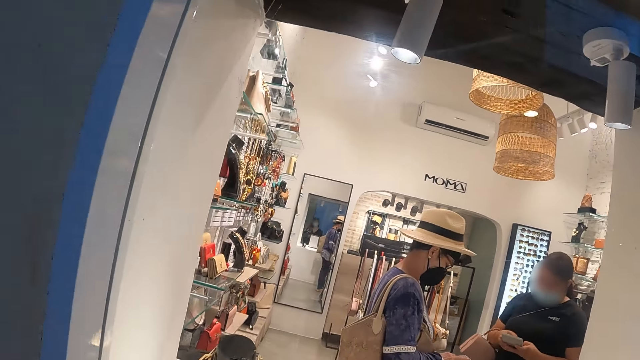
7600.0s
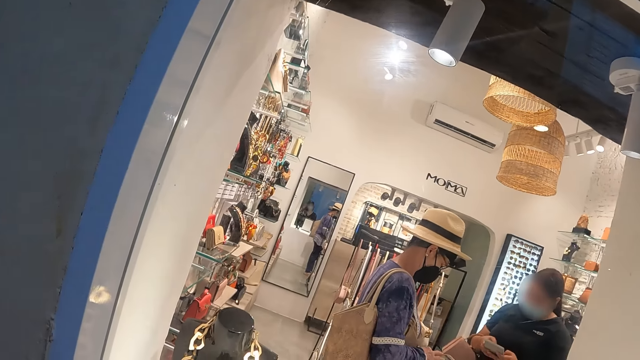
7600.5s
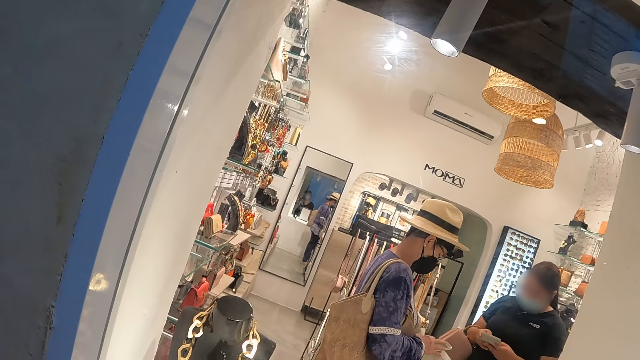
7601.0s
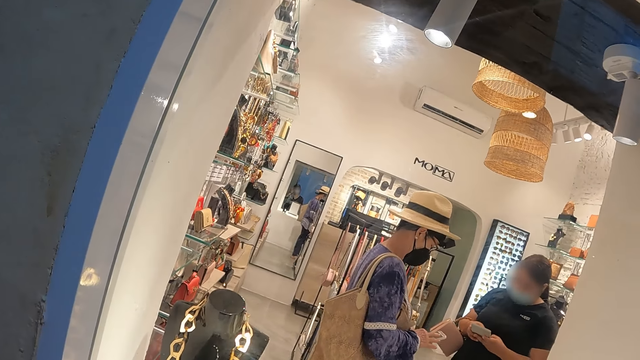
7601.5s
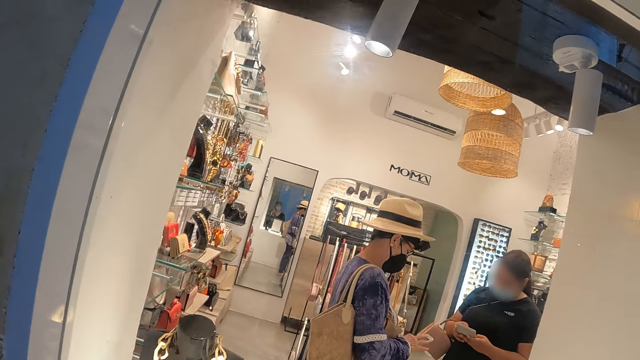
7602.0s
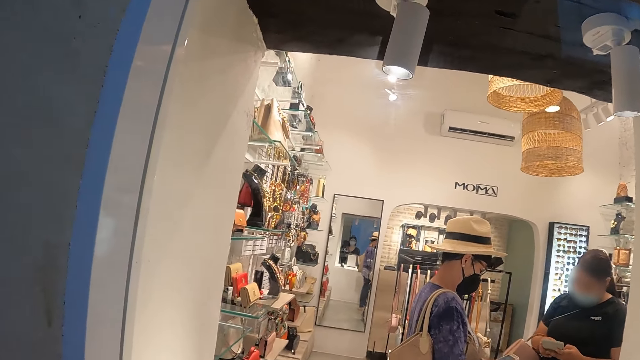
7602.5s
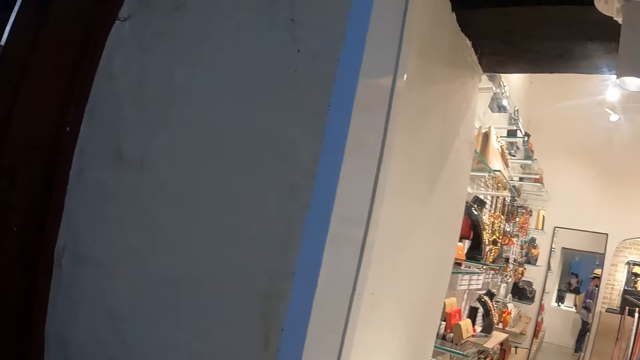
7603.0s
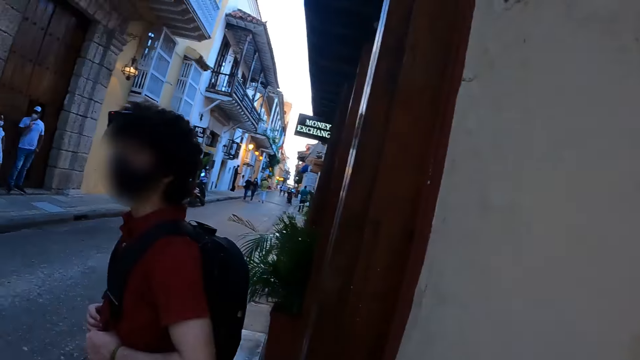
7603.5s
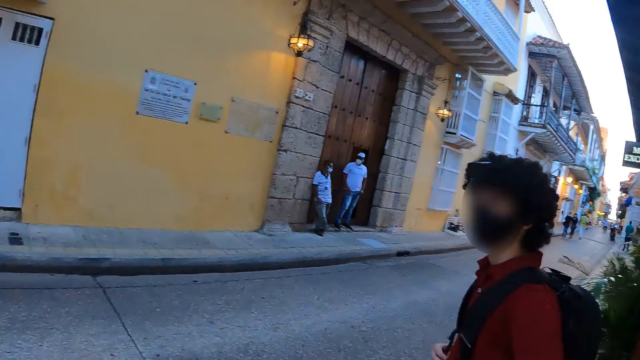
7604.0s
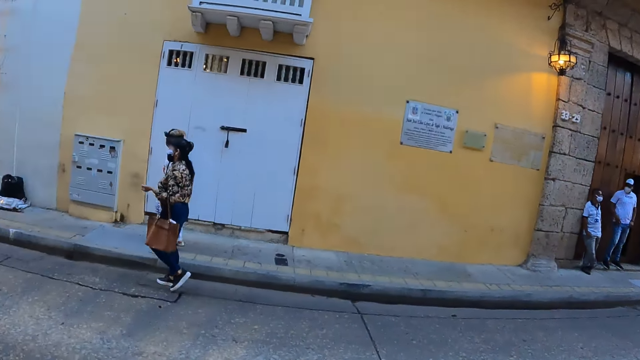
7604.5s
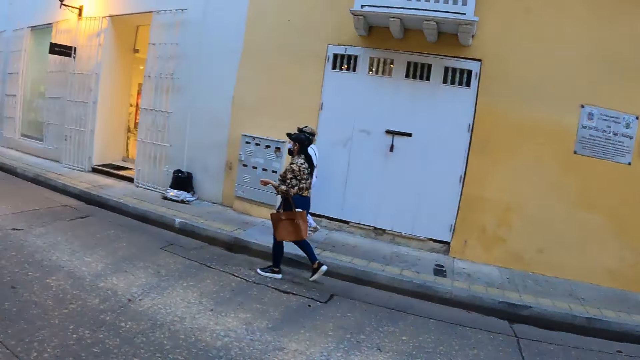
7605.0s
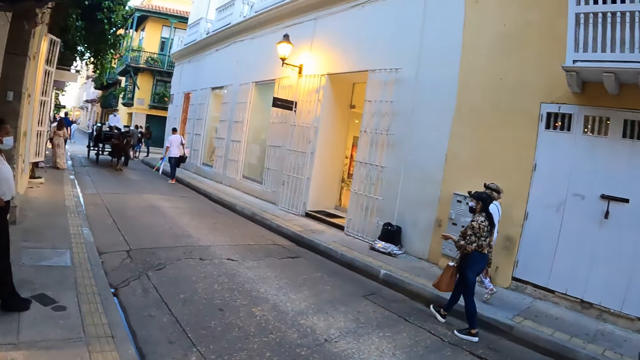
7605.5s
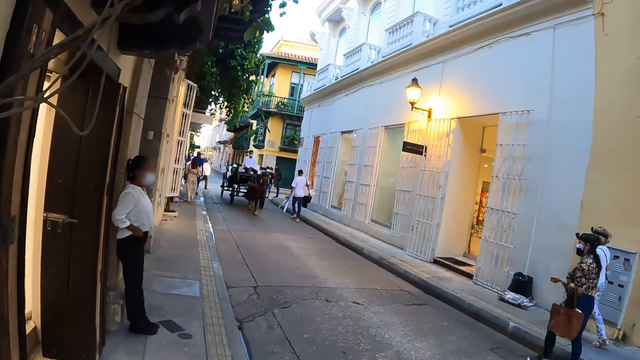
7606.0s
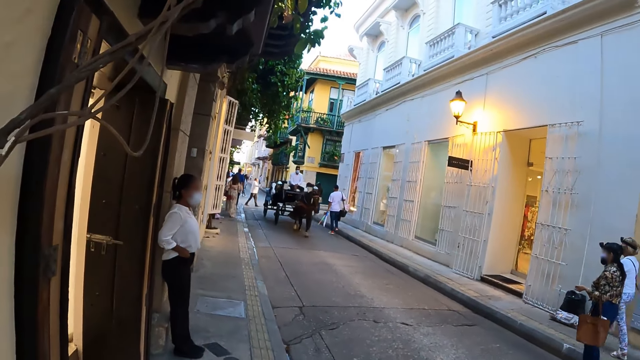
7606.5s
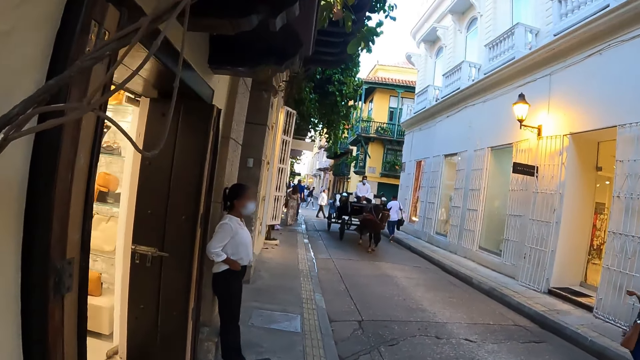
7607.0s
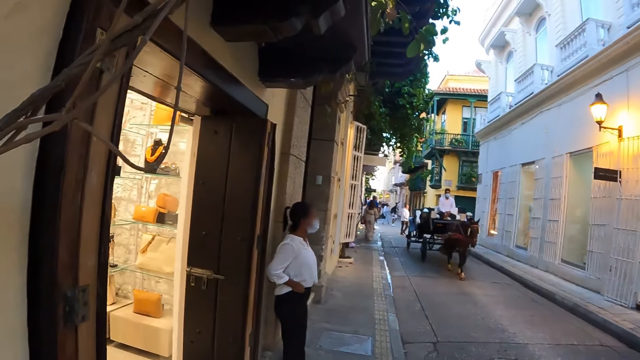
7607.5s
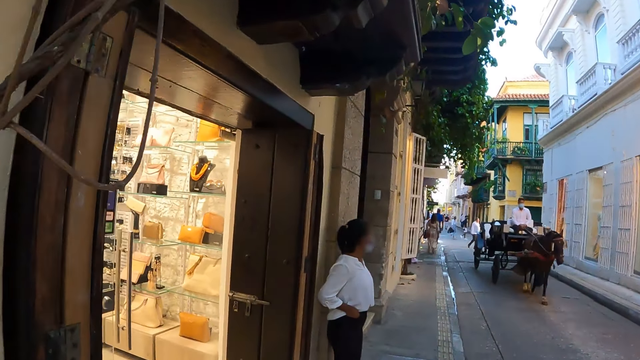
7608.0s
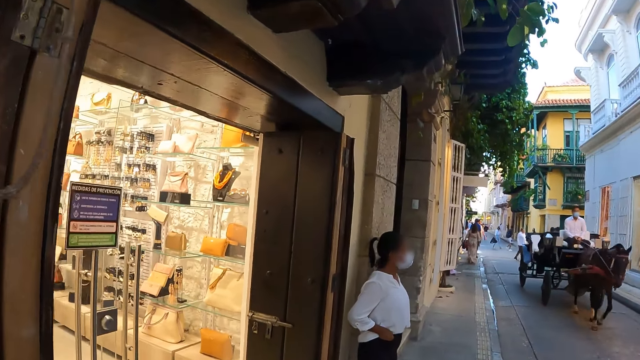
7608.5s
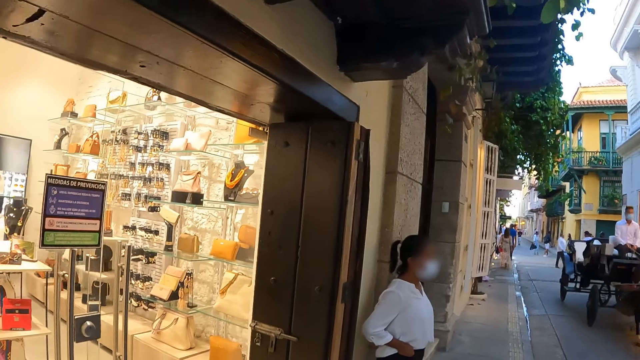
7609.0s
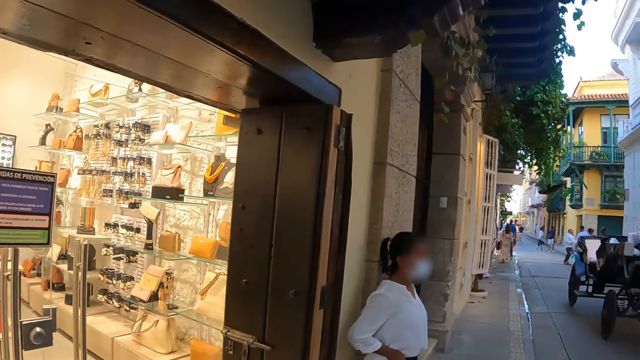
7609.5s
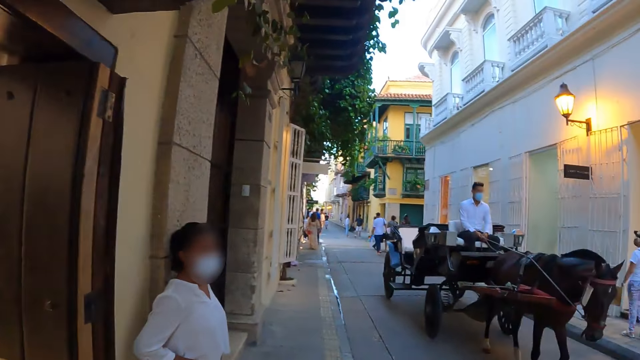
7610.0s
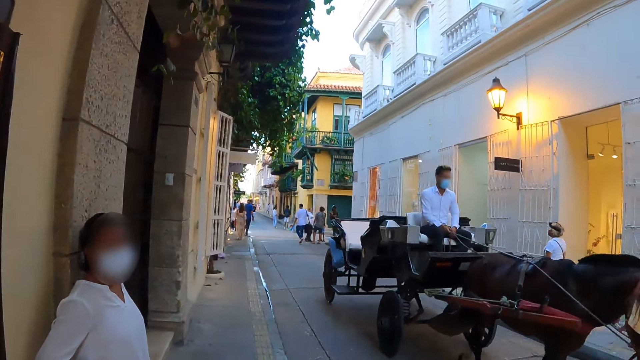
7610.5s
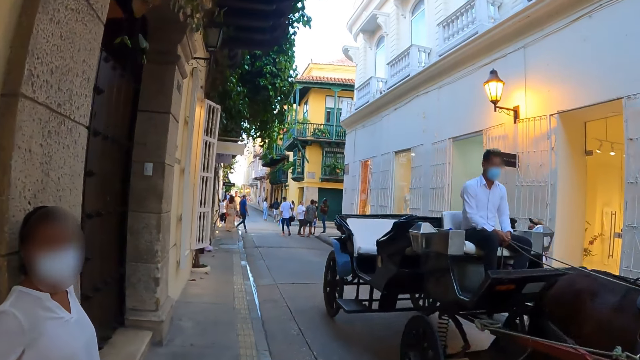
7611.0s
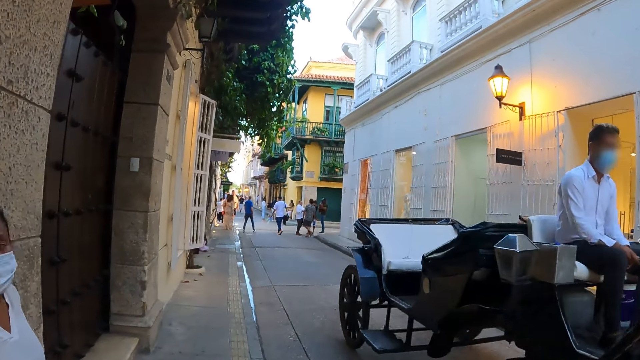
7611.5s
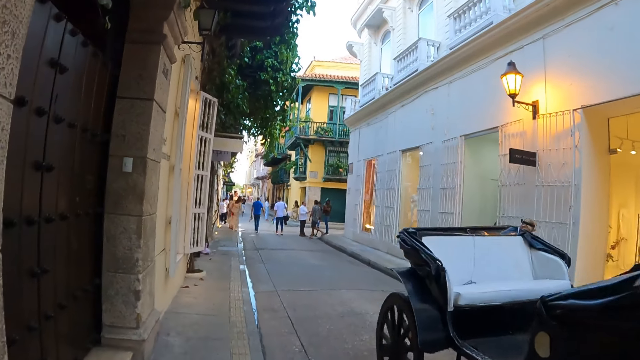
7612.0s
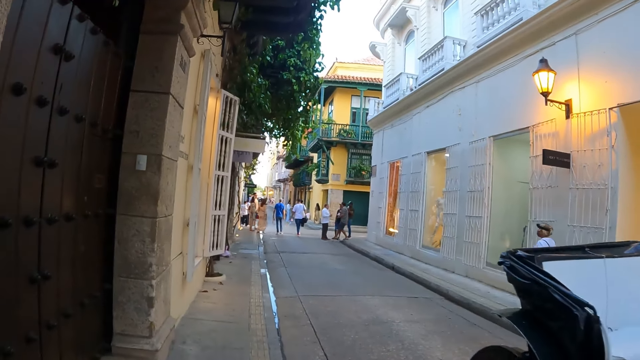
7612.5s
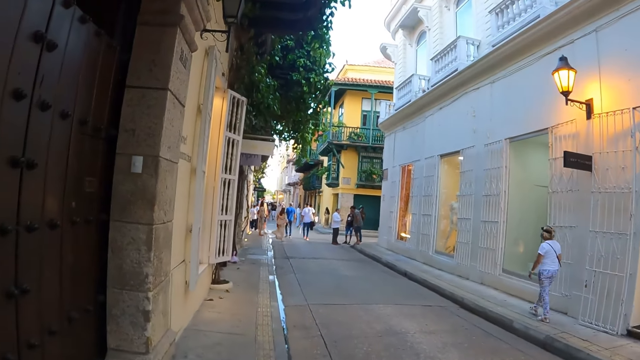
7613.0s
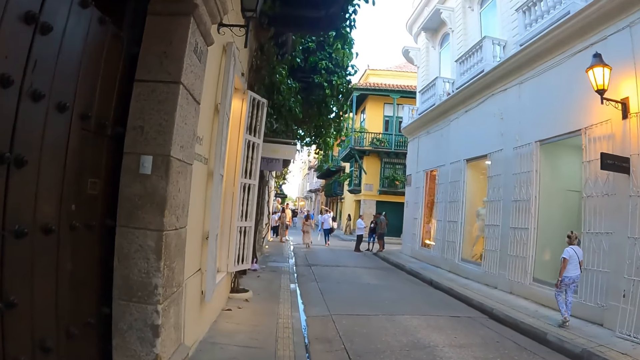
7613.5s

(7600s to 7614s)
The camera wearer looks around the road. A woman walks around the street. Another woman walks around the street. The camera wearer walks around the street. They look inside the shop through the window.

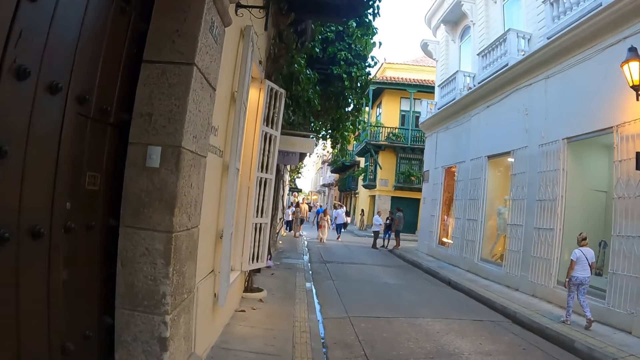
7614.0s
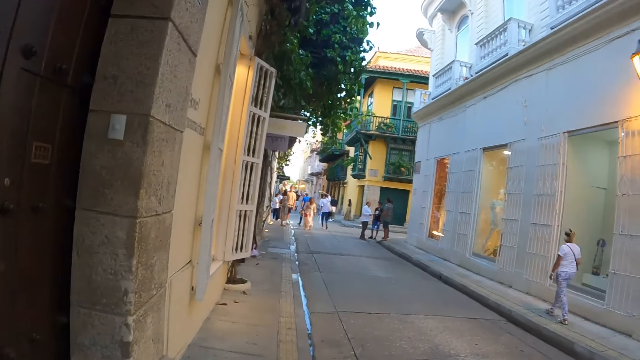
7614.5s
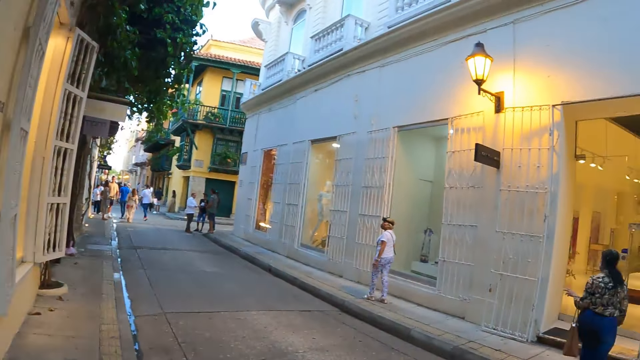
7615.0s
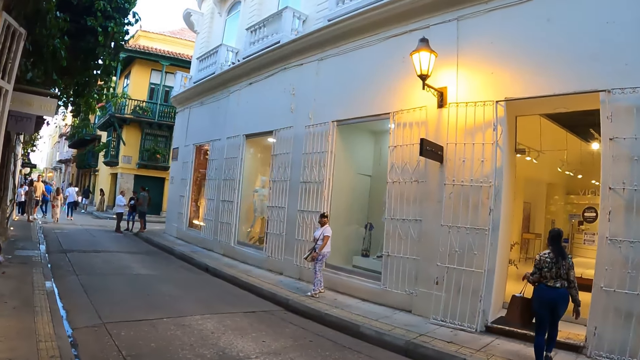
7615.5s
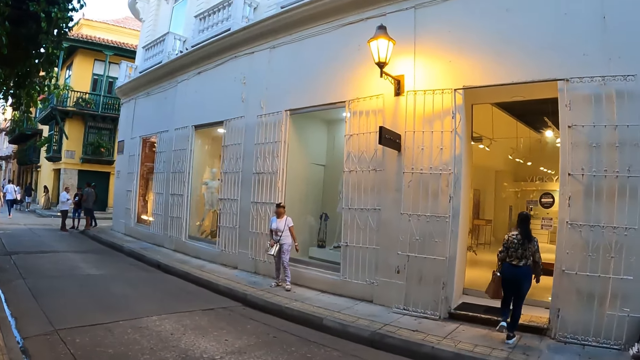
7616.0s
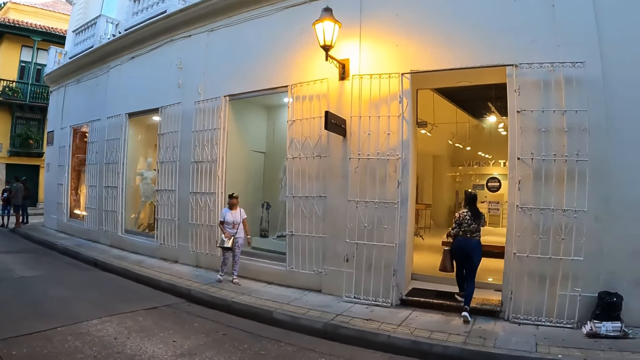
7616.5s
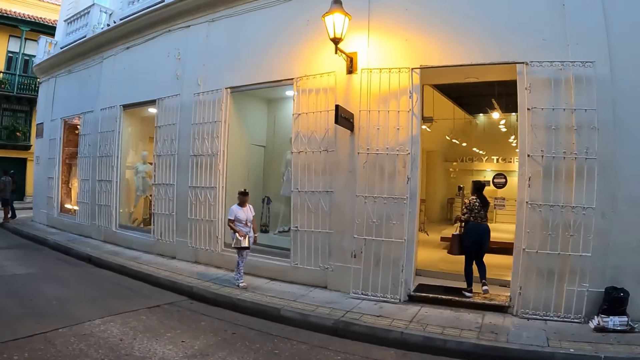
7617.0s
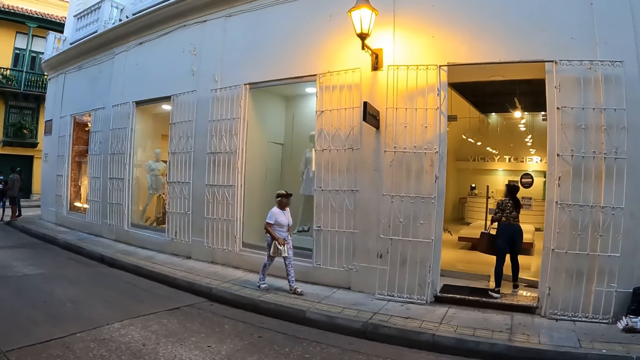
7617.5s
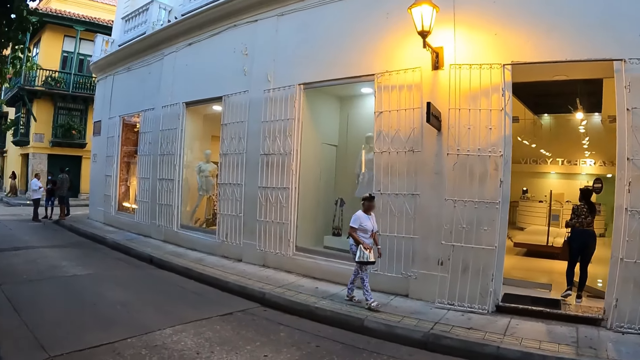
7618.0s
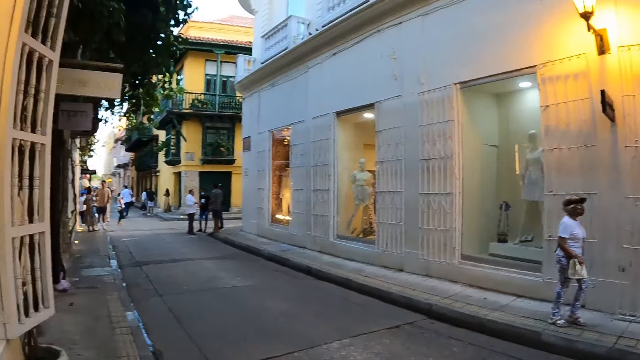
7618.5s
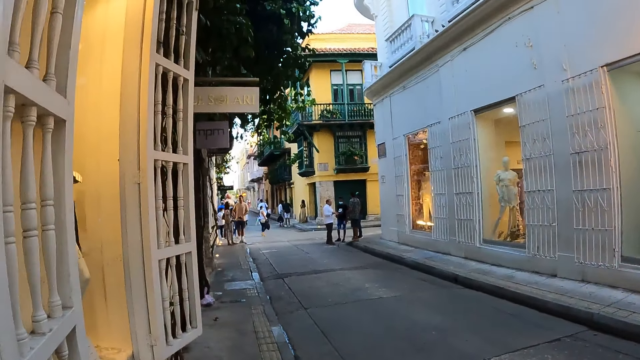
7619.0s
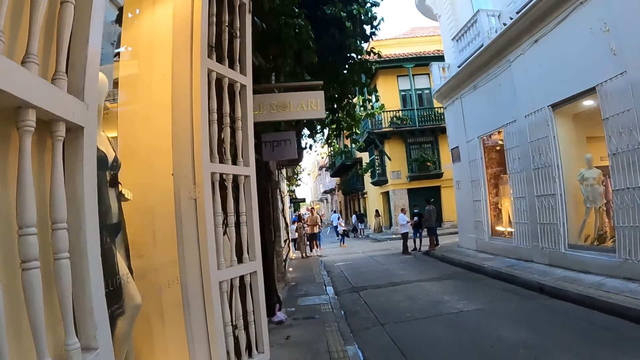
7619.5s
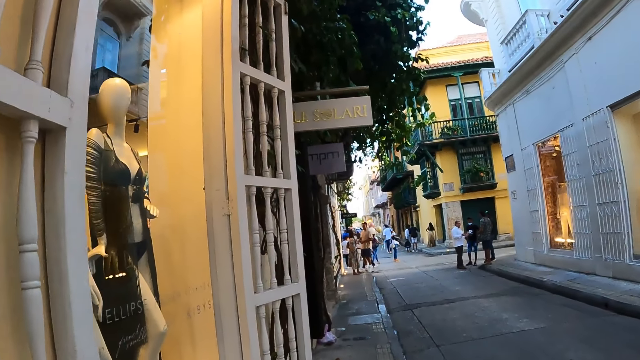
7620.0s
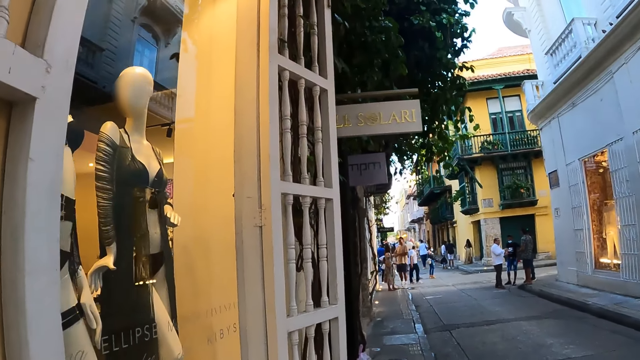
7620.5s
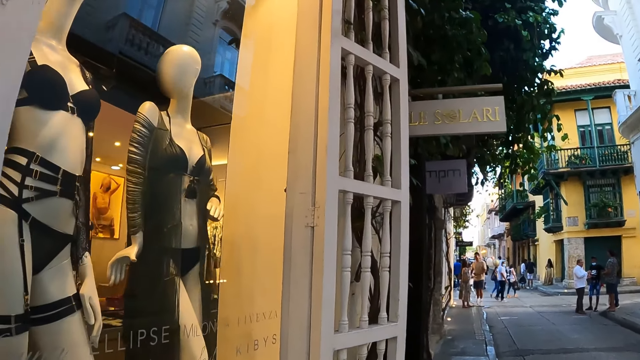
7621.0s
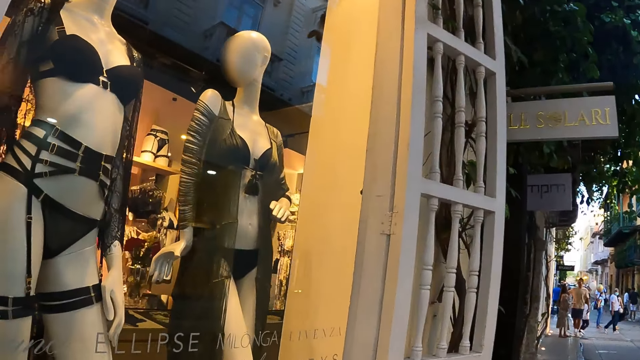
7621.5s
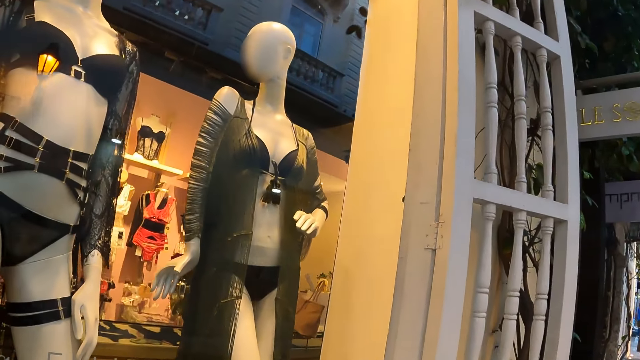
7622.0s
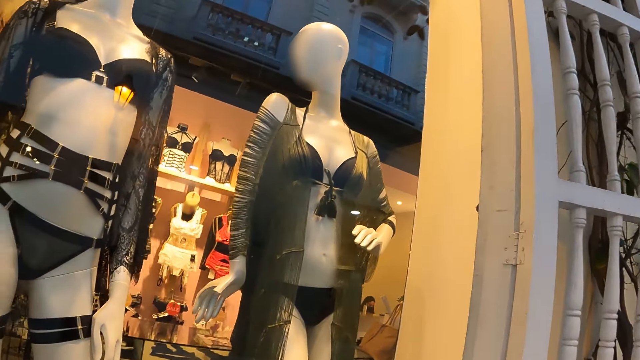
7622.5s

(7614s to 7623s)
The camera wearer looks around the road. A woman walks into a building. Another woman turns back and walks around the street.
